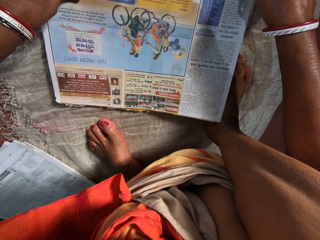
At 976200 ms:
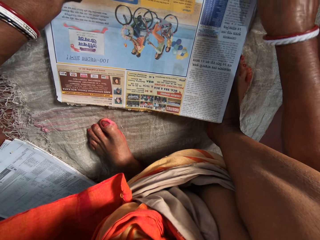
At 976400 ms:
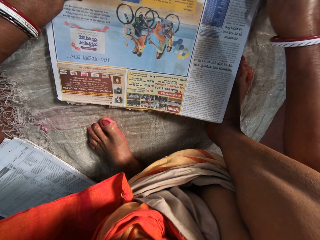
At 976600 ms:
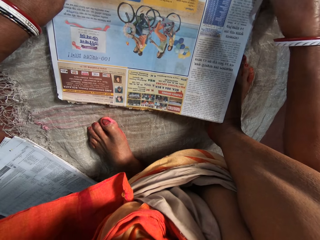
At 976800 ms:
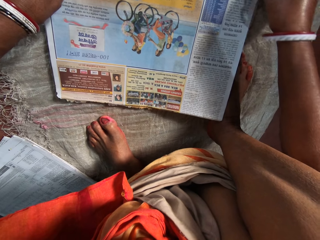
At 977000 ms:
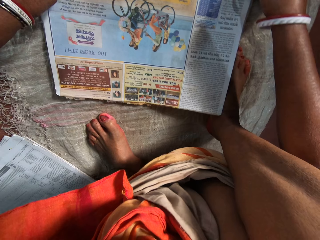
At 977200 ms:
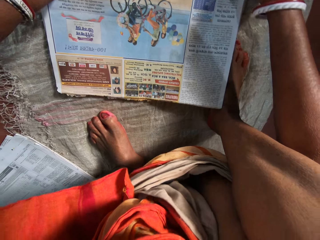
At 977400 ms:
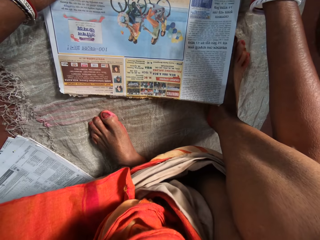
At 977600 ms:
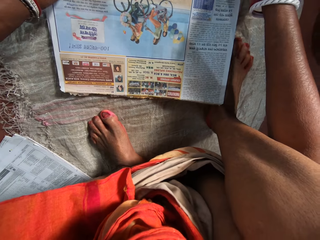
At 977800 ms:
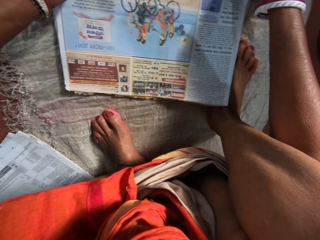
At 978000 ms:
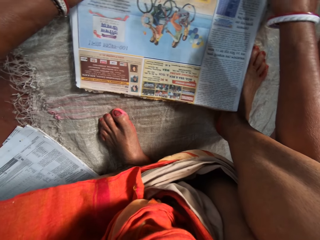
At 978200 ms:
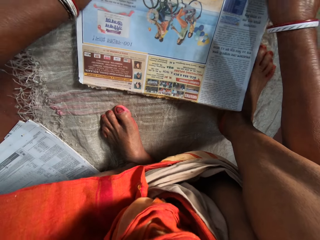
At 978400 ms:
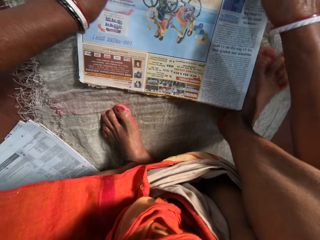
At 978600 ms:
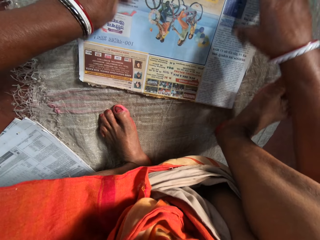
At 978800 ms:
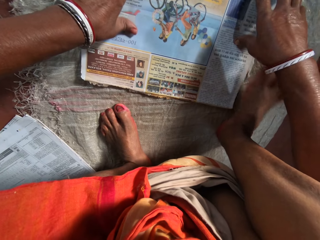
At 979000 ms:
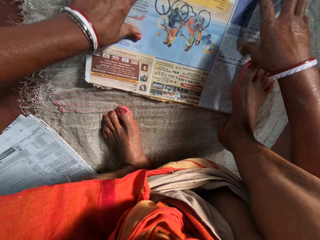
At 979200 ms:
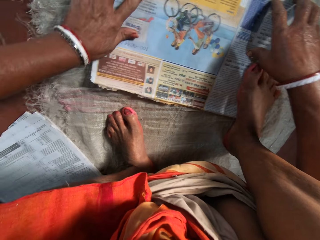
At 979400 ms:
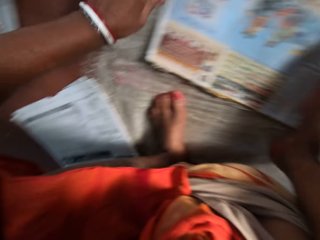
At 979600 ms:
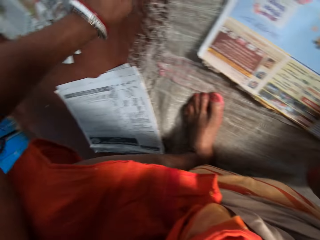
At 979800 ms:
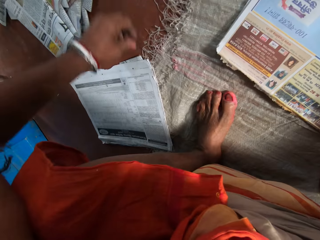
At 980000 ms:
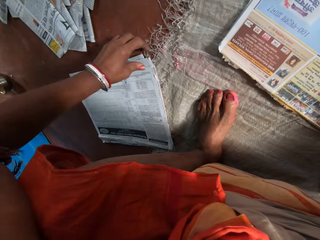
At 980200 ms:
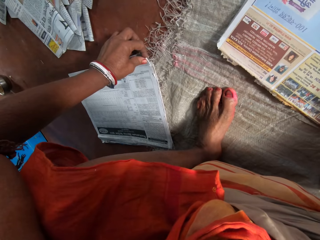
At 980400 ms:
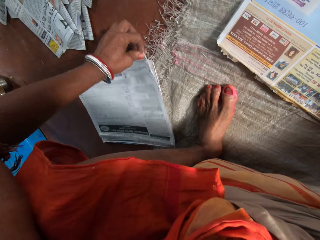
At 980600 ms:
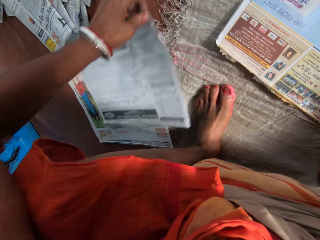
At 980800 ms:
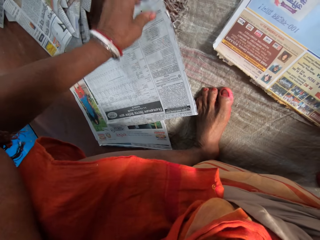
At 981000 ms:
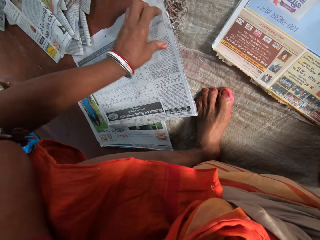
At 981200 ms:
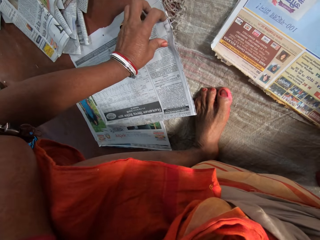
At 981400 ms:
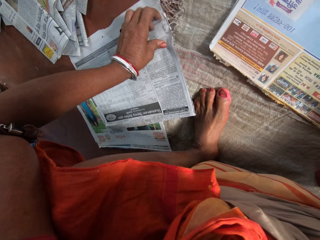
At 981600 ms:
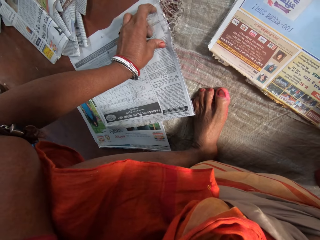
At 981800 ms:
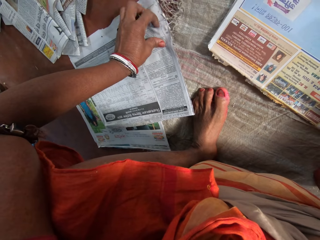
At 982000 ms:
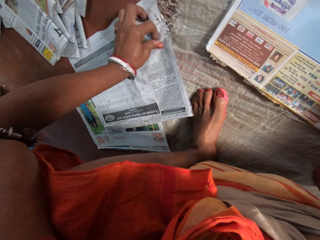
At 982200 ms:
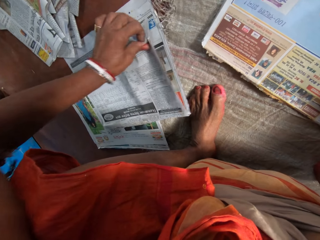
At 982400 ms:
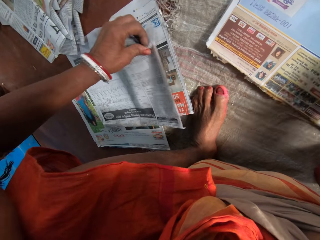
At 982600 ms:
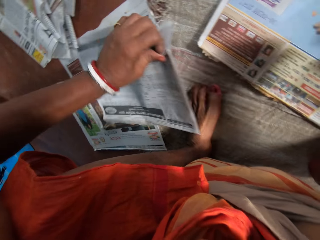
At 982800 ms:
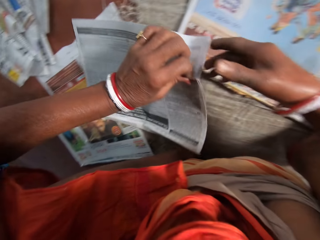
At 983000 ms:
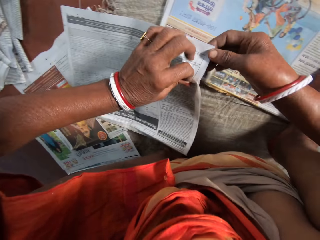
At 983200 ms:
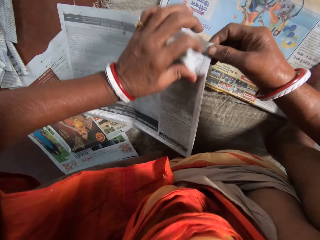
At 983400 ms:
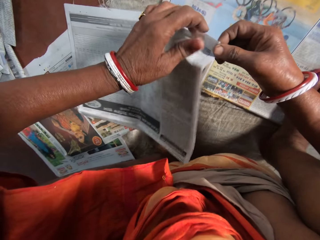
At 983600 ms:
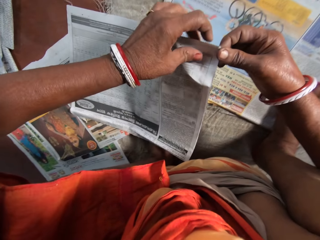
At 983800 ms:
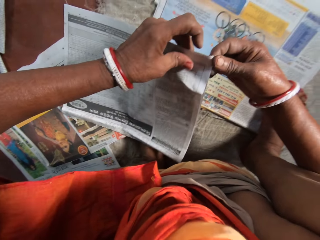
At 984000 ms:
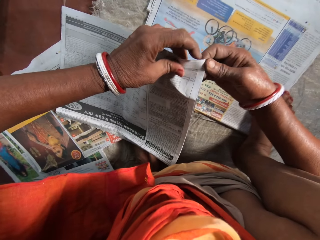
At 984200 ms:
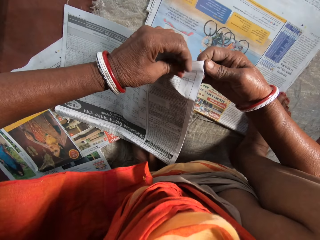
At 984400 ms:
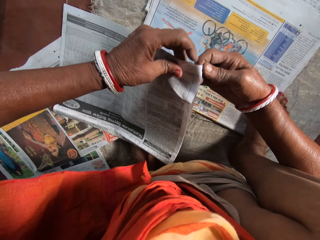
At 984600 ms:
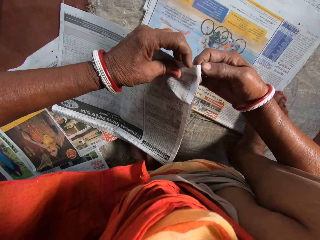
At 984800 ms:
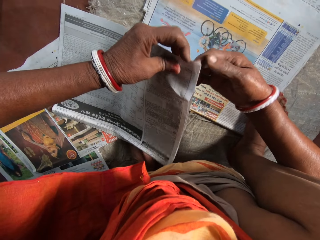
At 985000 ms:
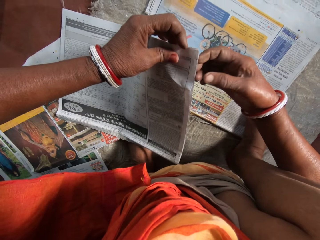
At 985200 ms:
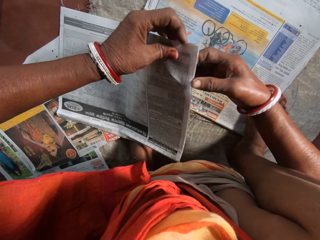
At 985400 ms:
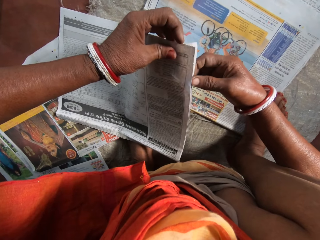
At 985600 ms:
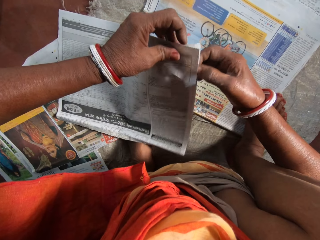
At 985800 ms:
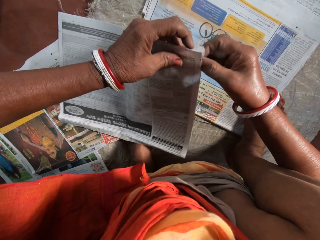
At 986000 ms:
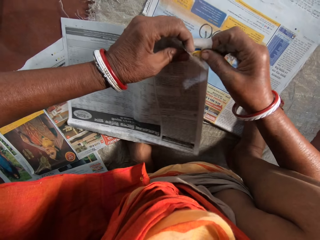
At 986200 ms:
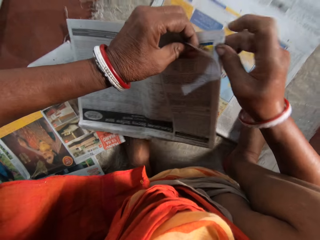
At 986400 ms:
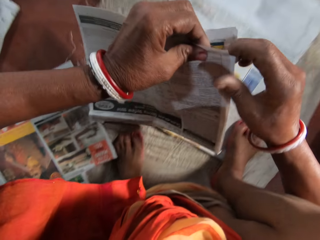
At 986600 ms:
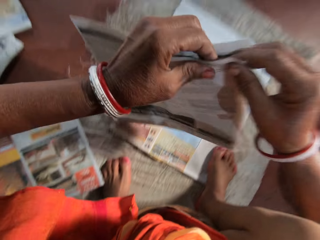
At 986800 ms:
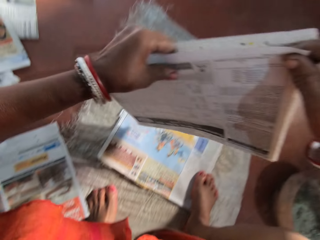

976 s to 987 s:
The camera wearer moves her hands on the newspaper. She holds down the papers on the floor with her right leg. She places her right leg on the newspaper. She picks up the papers on the floor with her left hand. She pulls the newspapers with her left hand. She sorts the papers with both hands.

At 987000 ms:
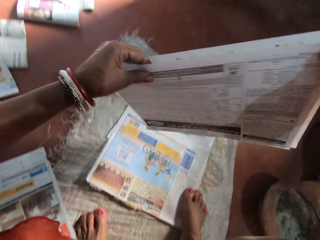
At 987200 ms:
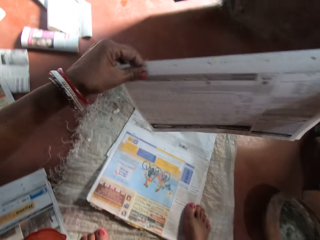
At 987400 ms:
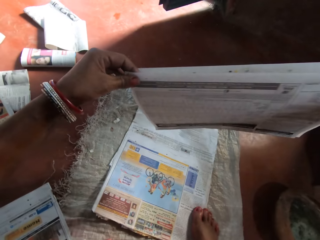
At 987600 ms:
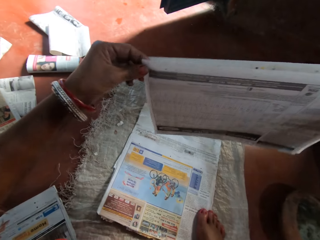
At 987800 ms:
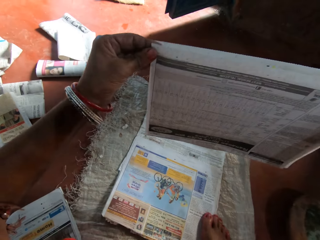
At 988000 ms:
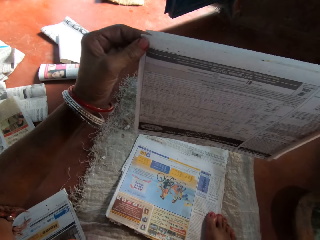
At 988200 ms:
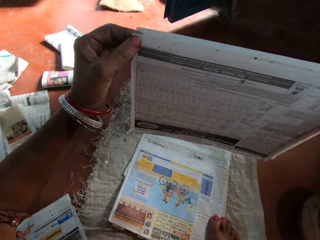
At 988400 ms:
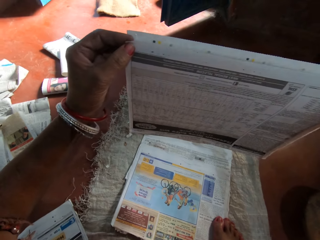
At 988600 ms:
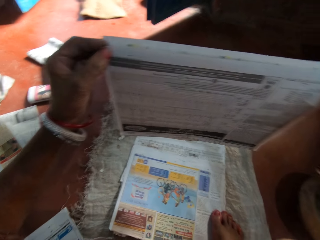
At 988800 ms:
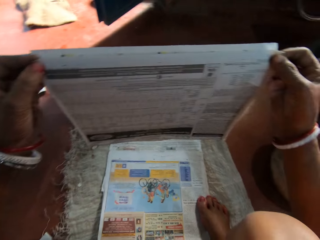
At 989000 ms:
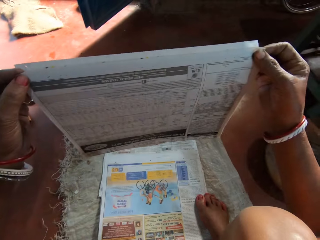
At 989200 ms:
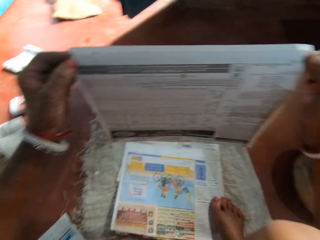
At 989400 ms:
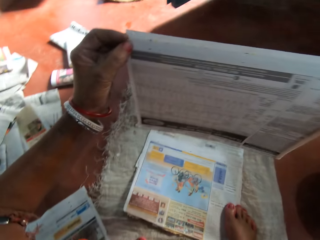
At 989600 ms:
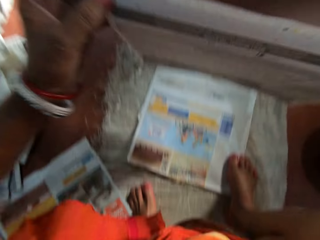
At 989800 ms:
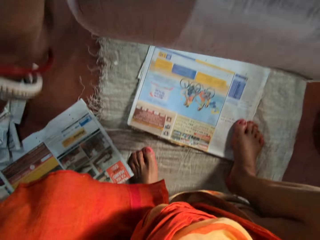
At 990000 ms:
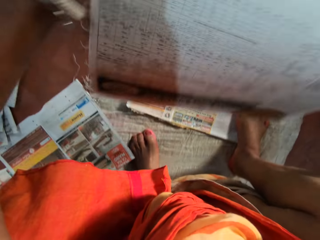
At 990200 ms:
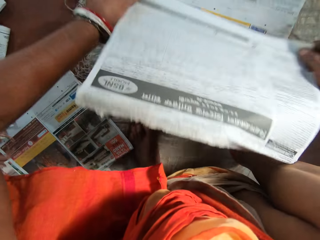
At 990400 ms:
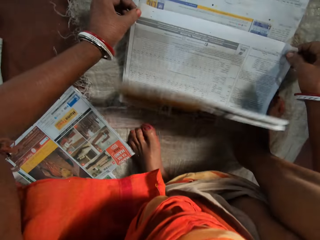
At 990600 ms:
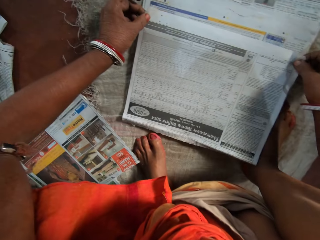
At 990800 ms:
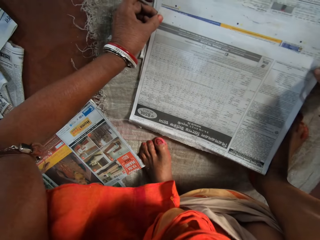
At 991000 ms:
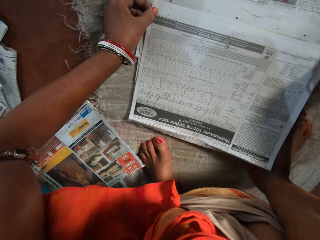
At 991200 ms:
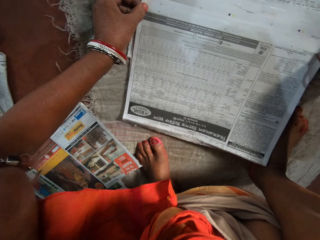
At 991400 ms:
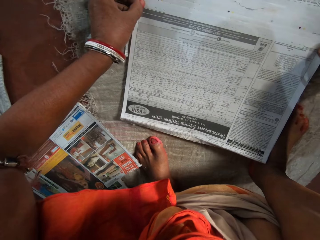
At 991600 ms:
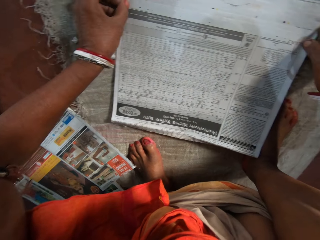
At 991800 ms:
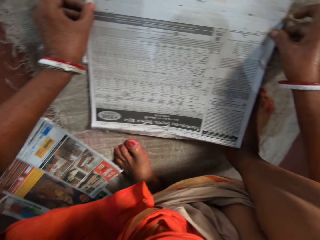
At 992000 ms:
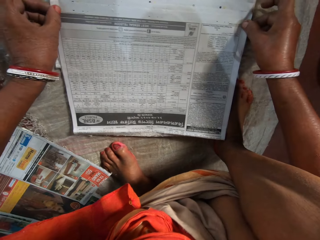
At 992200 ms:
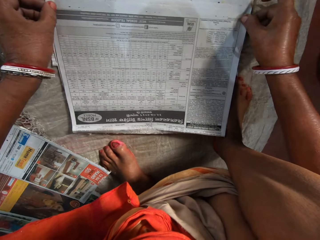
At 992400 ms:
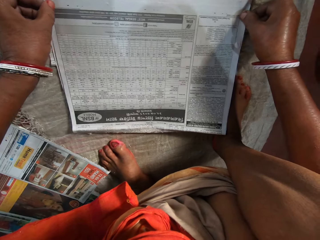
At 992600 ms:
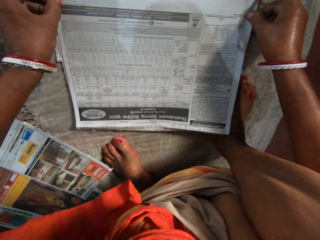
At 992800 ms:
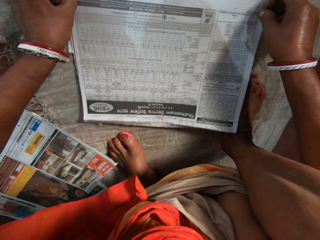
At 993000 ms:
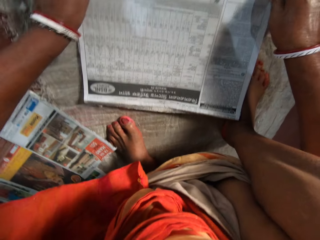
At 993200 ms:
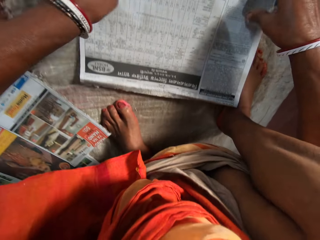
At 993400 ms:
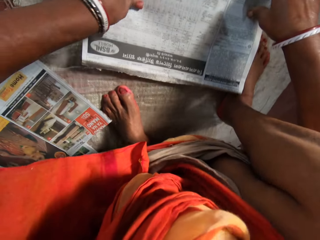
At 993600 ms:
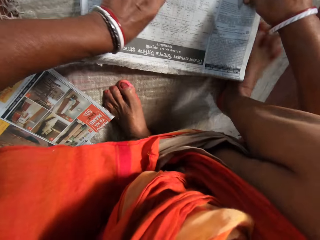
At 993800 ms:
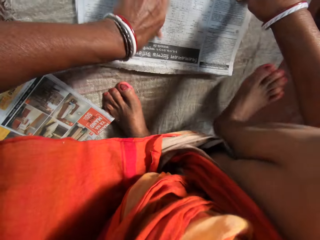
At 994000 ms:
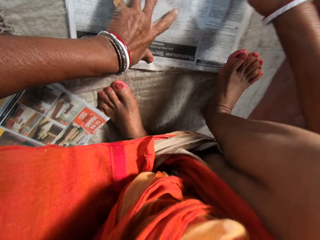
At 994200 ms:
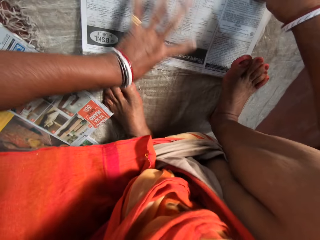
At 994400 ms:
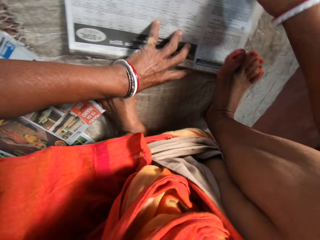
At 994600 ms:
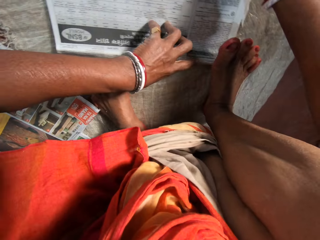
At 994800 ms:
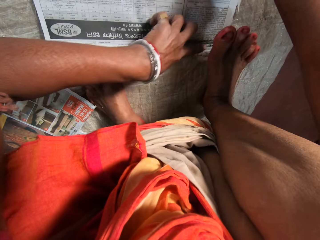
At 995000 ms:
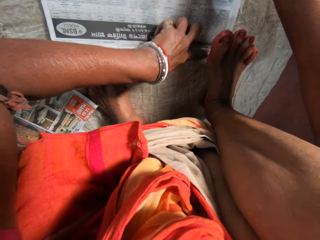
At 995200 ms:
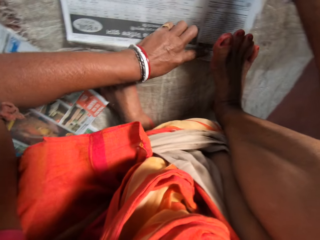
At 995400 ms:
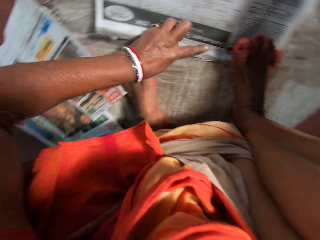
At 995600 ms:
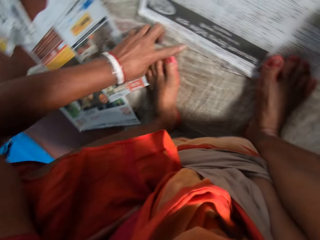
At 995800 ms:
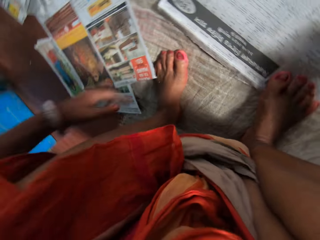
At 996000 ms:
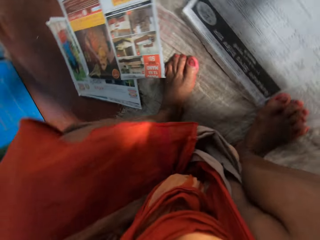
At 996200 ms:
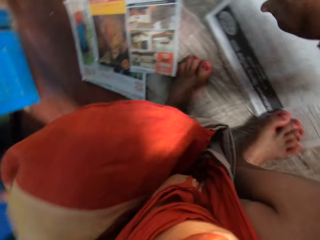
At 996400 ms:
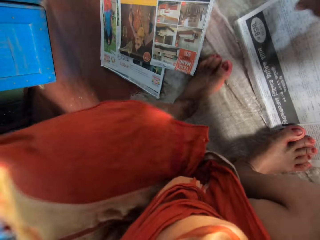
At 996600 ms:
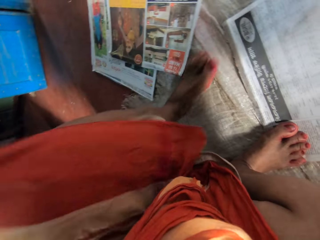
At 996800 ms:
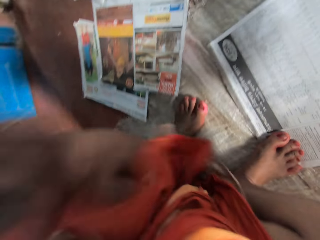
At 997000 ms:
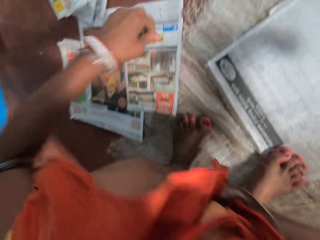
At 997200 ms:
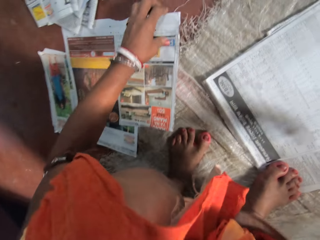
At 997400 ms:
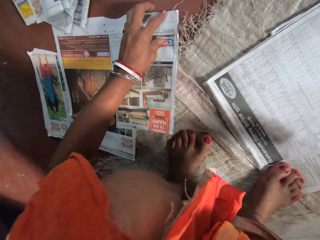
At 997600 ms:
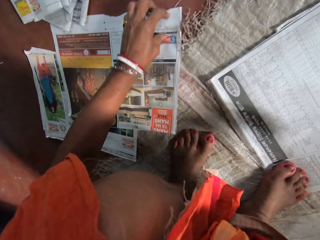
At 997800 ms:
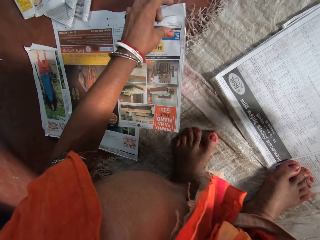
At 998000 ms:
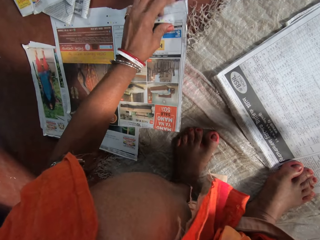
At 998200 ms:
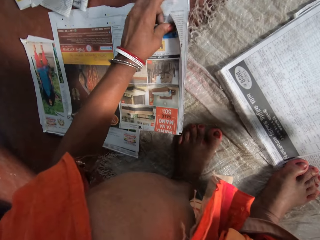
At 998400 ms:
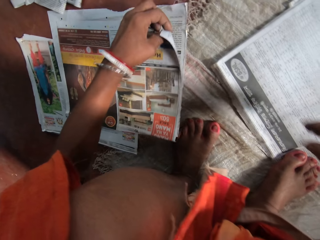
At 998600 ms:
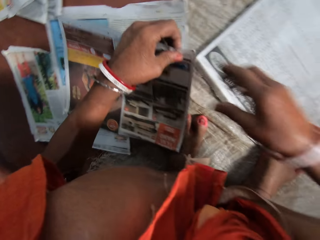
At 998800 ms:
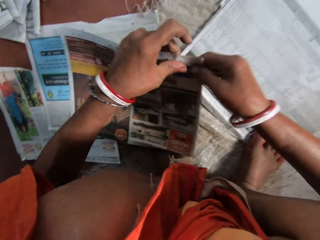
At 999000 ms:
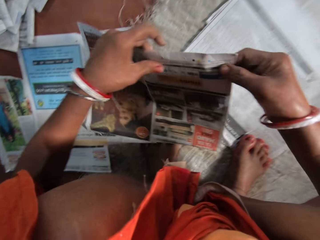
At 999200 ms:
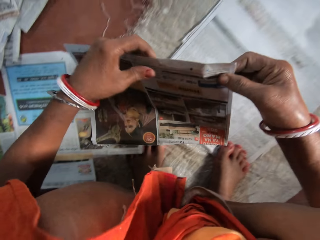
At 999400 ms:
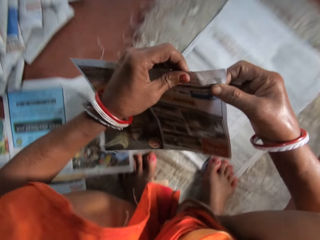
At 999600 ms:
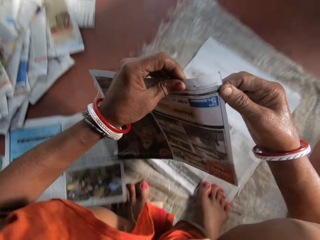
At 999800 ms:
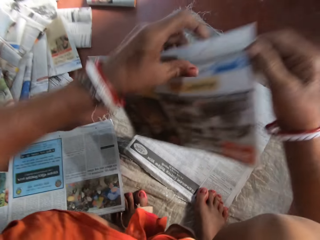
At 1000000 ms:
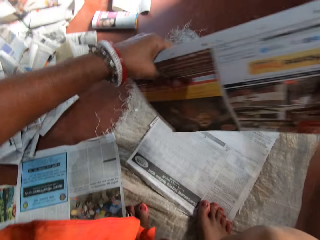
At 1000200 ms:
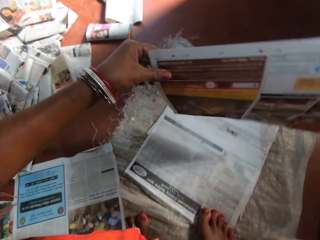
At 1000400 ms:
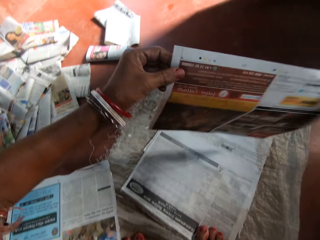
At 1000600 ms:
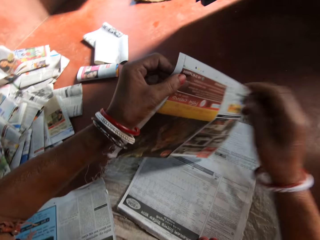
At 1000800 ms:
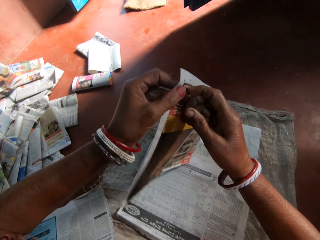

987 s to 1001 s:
The camera wearer moves her left hand on the newspaper. She aligns the papers with both hands. She places the newspapers on the others. She arranges the papers on the floor with both hands. She moves her left hand on the newspaper. She holds down the papers on the floor with her right leg. She places her right leg on the newspaper. She picks up the papers on the floor with her left hand.
